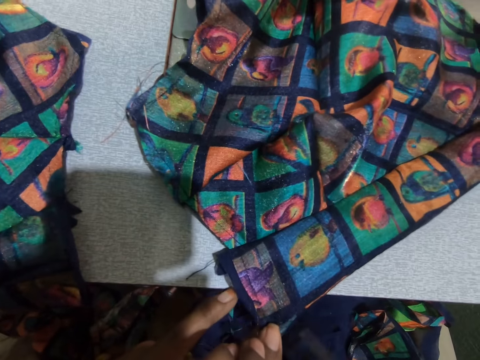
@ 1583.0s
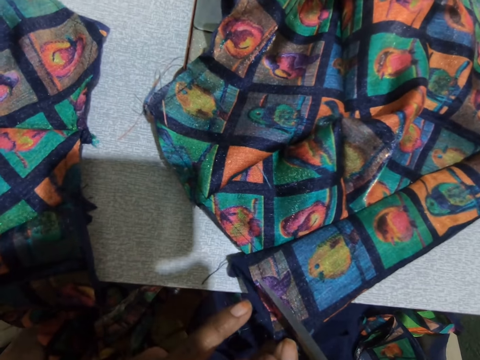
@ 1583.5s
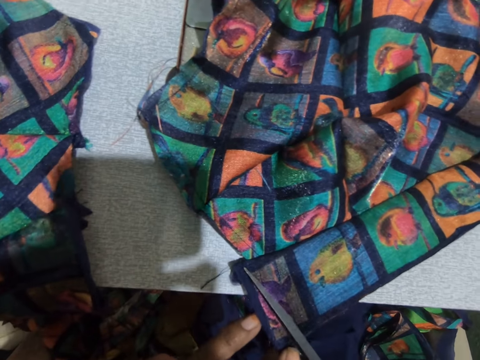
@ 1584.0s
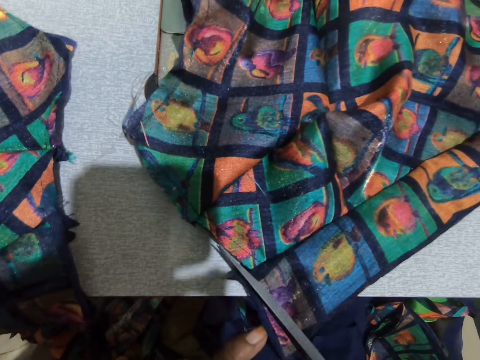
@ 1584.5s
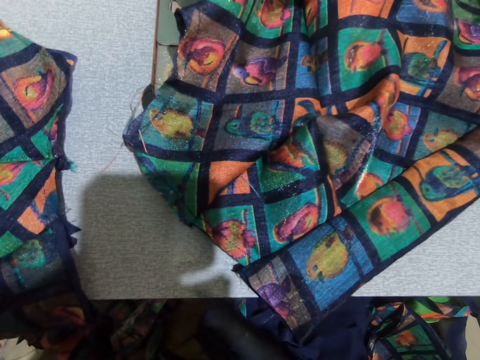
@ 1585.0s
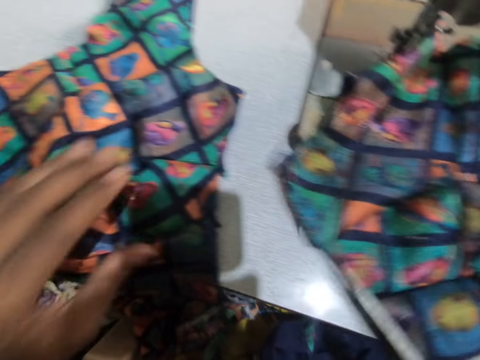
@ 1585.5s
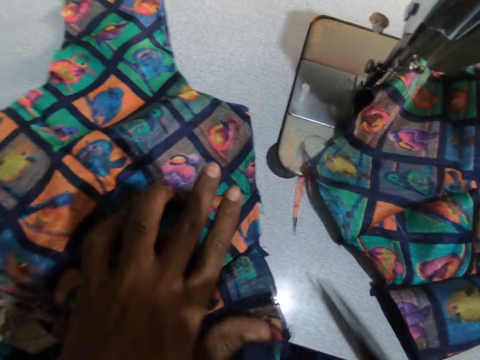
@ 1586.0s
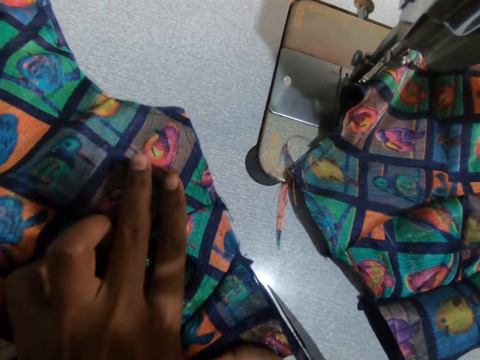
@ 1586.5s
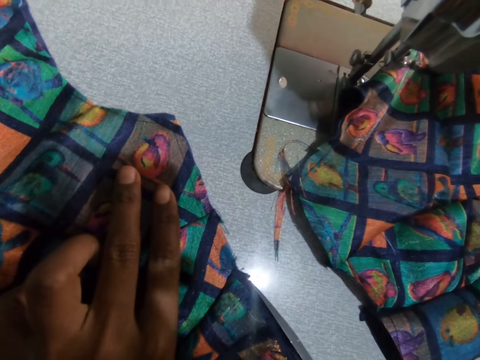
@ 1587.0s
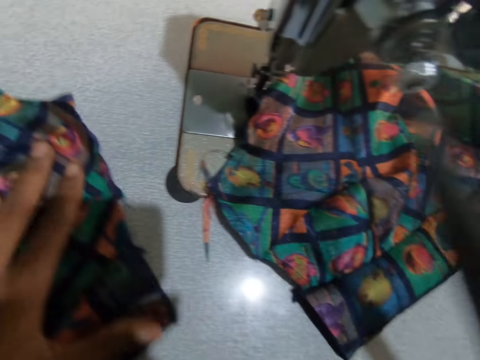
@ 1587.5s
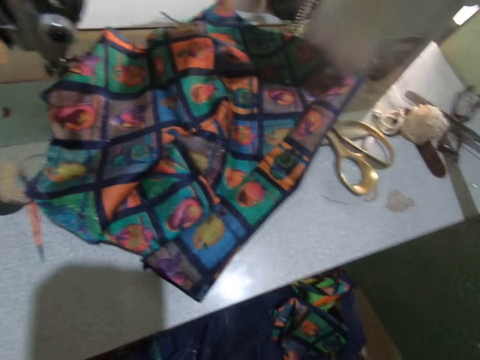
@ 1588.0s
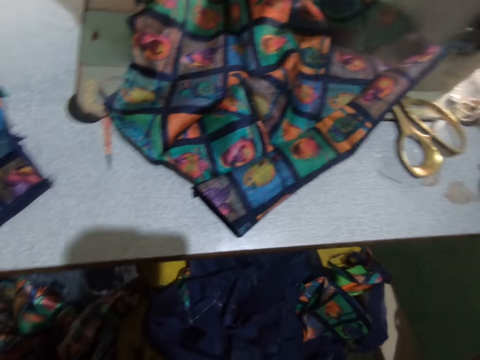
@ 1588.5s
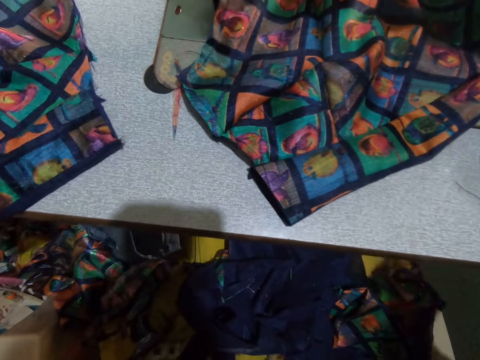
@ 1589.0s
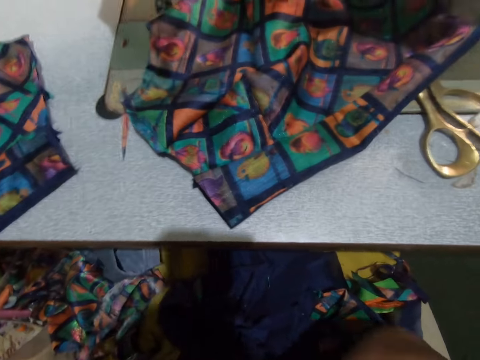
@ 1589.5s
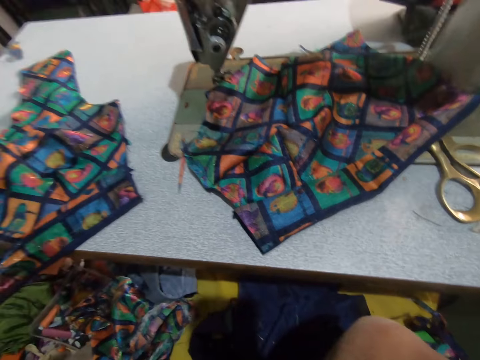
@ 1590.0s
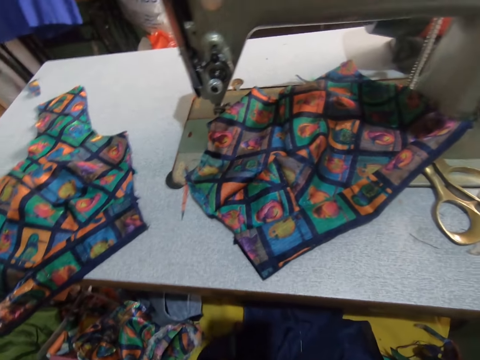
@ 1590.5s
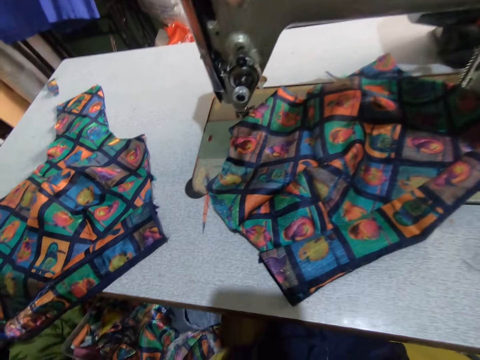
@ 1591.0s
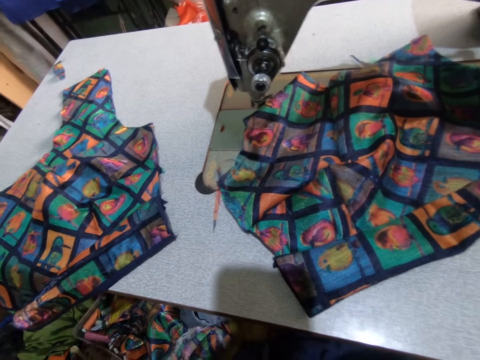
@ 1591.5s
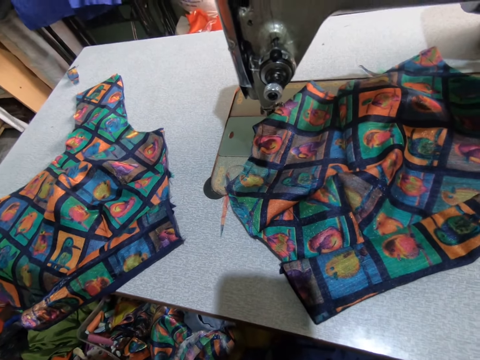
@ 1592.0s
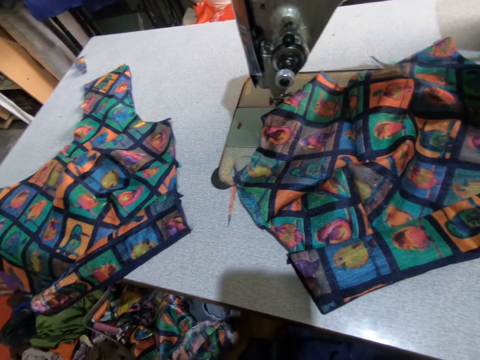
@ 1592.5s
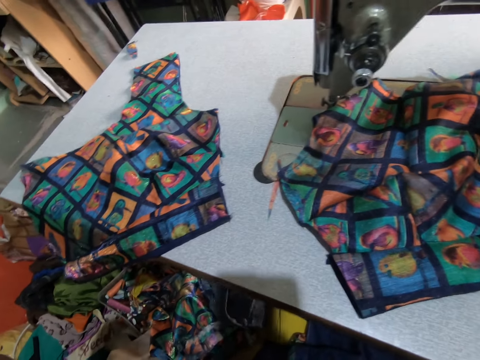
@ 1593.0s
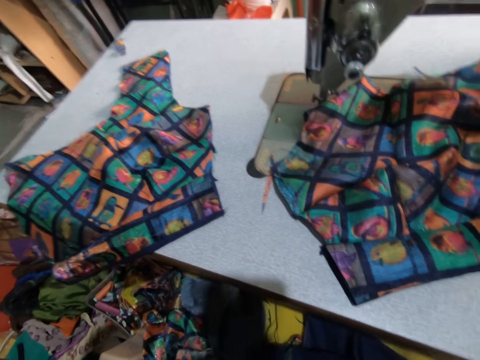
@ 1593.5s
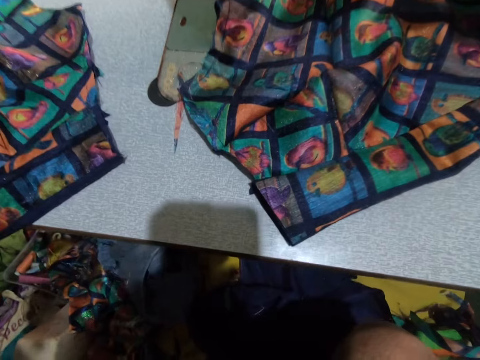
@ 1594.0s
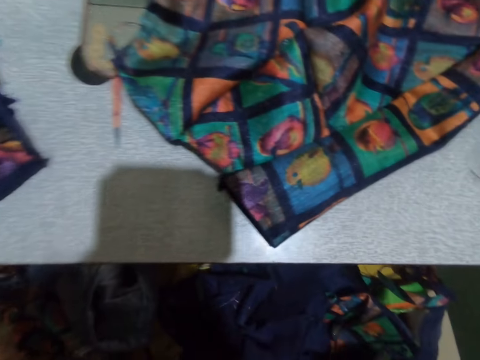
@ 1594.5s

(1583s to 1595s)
The camera wearer cuts the cloth with the scissors. They move the fabric. They cut the other cloth with the scissors. They put the scissors aside. They pick up the scissors. They move the hand to the camera.

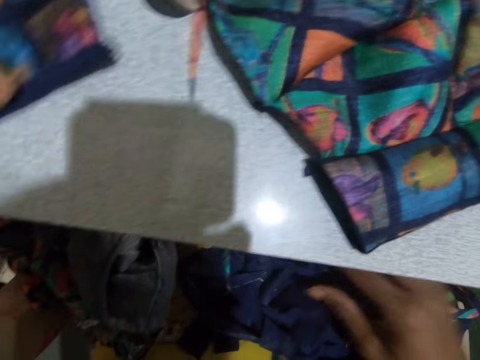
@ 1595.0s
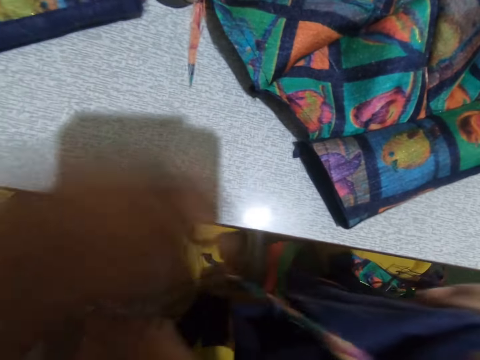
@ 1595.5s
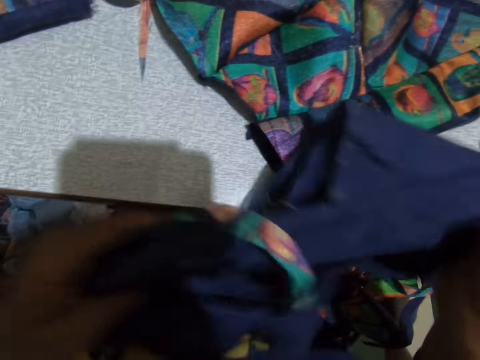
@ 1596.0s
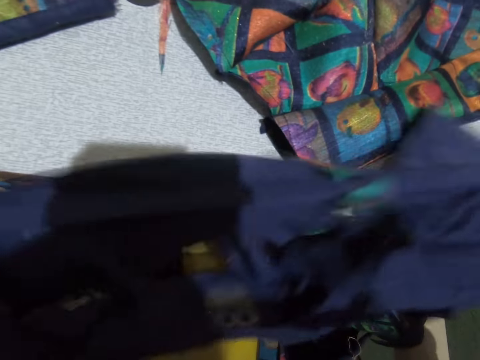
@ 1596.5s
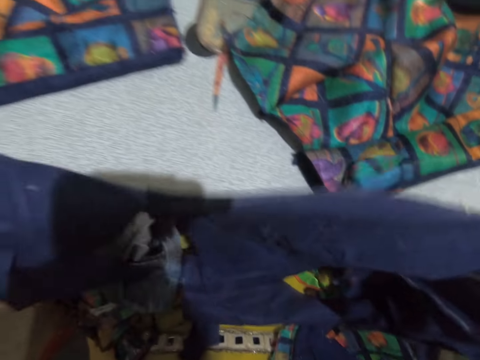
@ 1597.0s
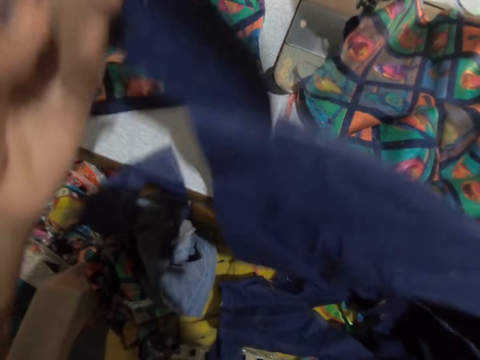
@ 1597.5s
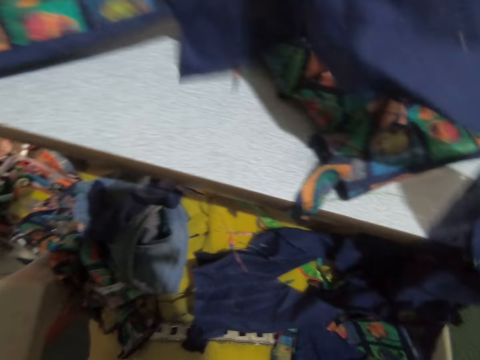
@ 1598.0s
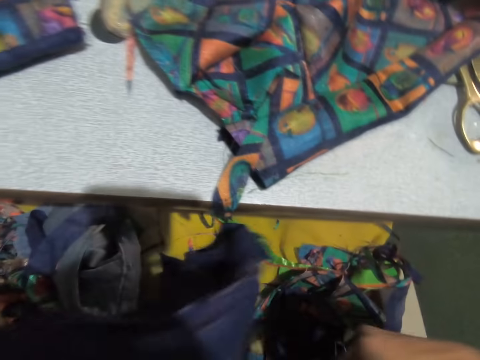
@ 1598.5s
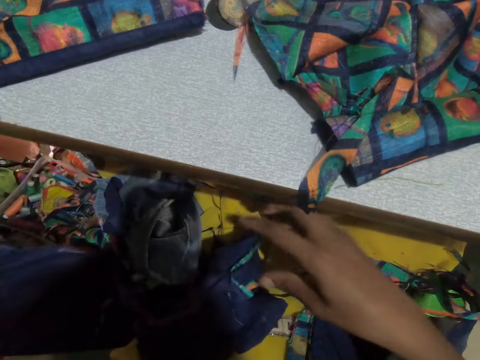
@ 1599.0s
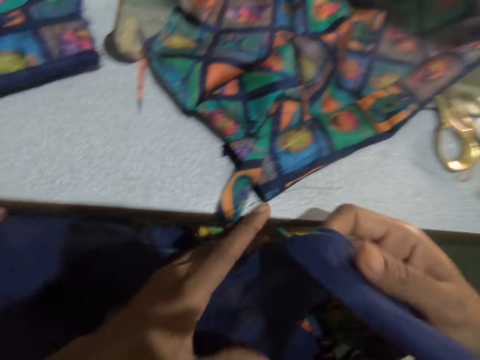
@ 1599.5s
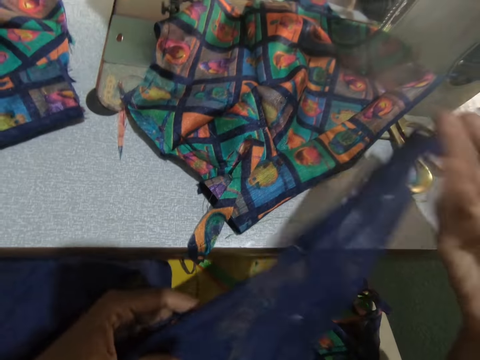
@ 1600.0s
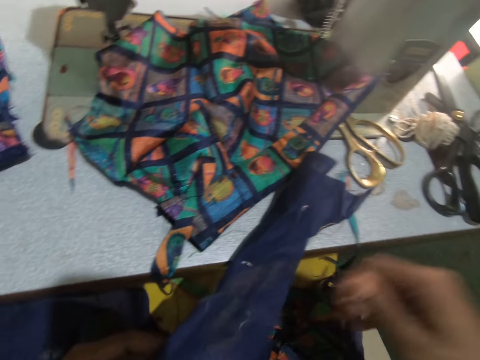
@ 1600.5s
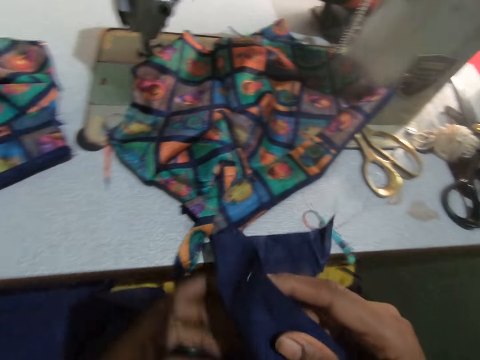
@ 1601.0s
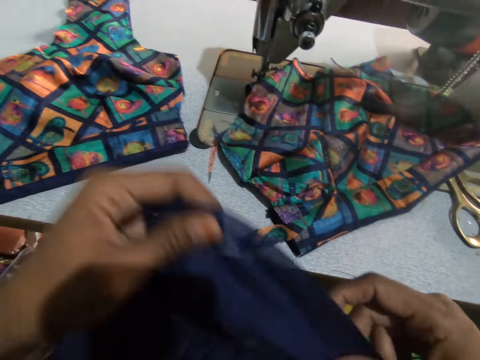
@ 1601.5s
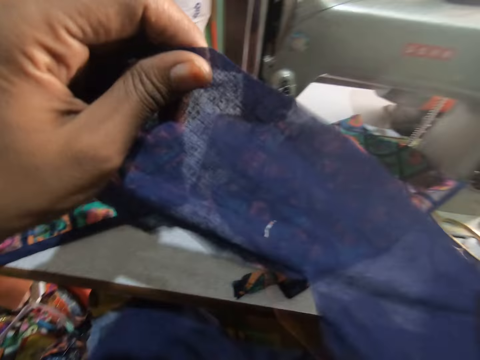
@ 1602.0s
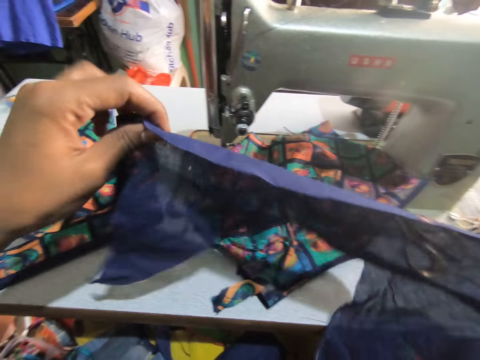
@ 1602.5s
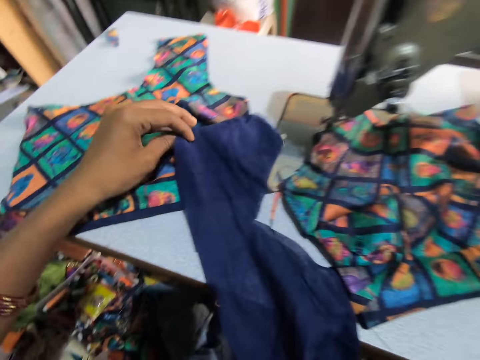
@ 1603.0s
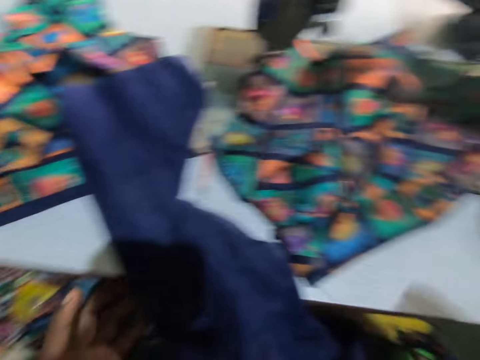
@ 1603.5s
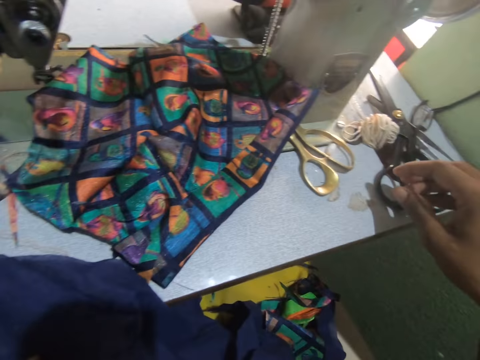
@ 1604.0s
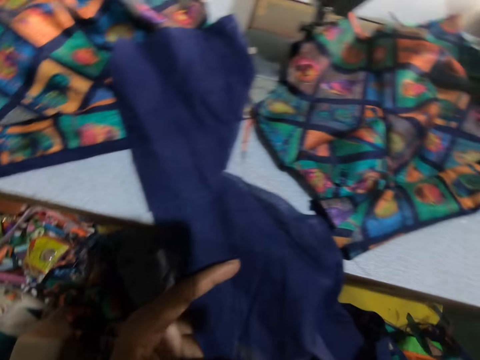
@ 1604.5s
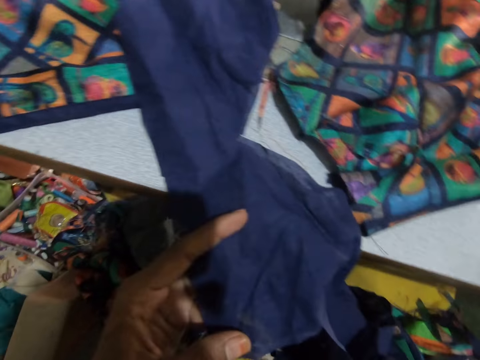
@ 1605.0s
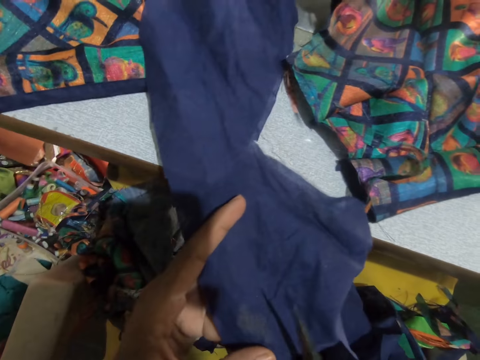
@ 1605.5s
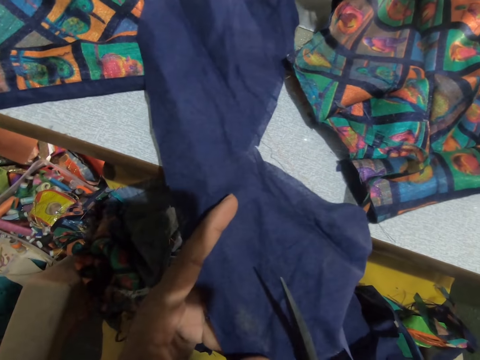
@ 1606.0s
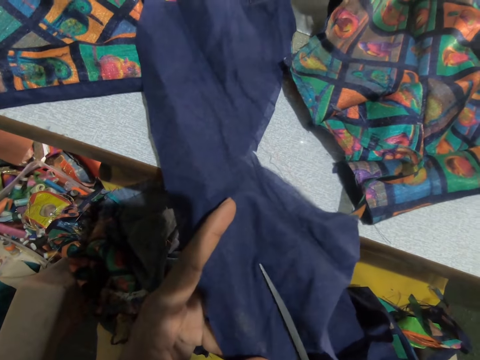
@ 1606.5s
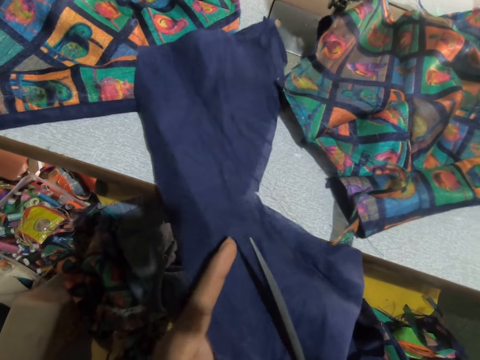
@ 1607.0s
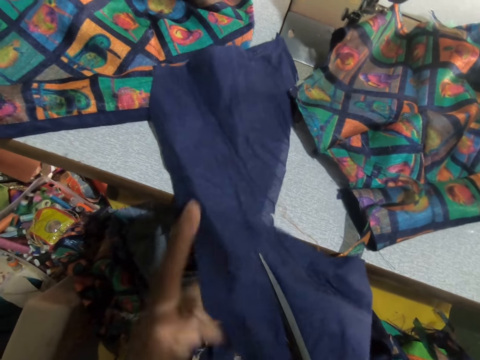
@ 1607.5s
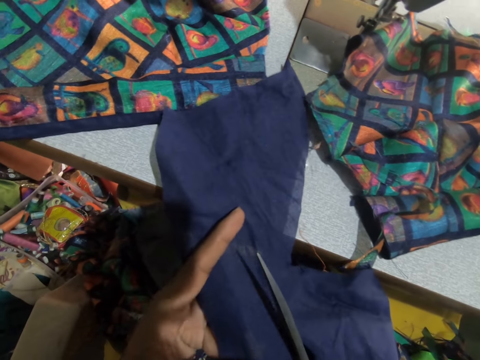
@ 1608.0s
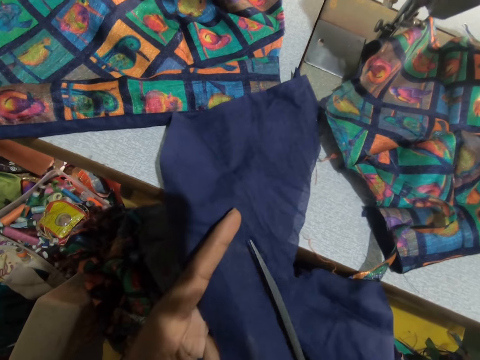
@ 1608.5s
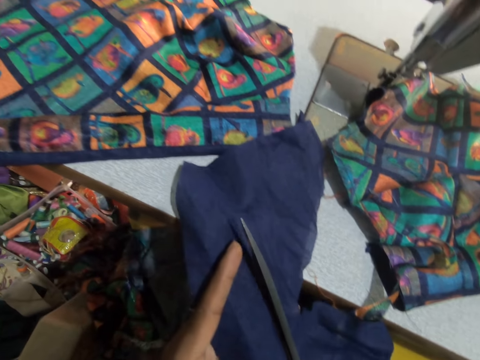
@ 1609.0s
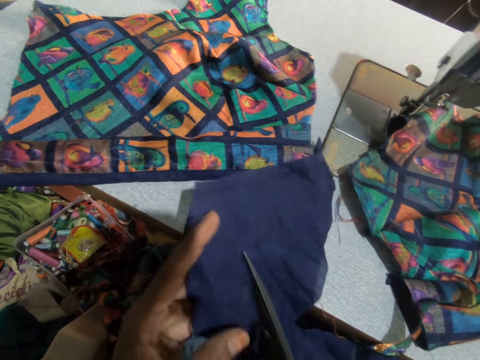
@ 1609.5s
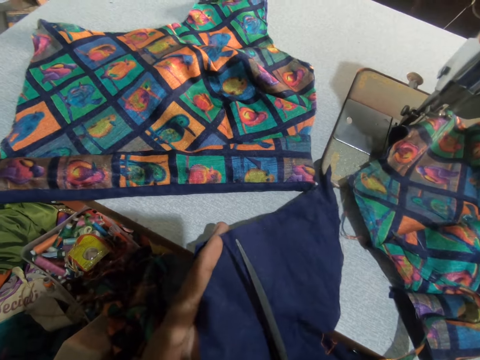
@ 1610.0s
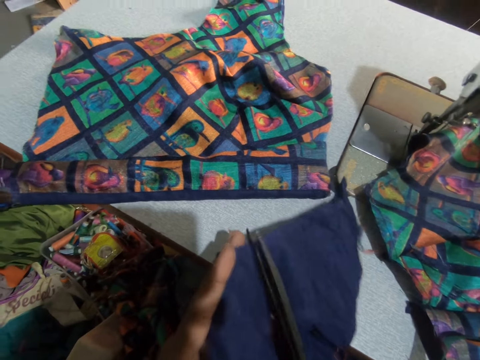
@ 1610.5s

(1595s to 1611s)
The camera wearer picks up a piece of lining or fabric. They hold the fabric. They stretch the fabric. They put the lining on the table. They carry the scissors. They cut the lining.
